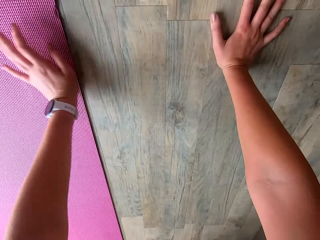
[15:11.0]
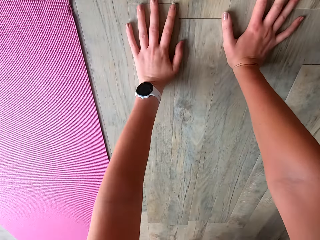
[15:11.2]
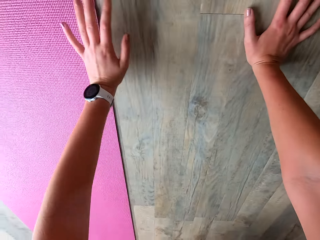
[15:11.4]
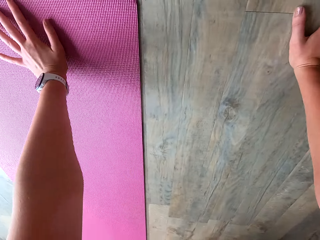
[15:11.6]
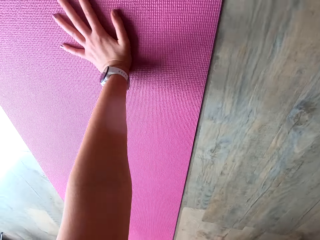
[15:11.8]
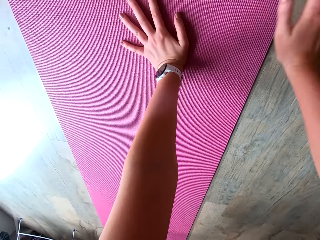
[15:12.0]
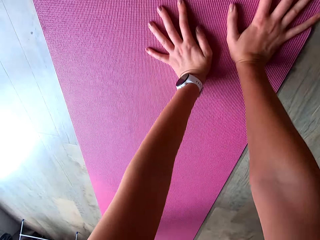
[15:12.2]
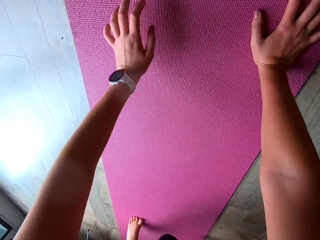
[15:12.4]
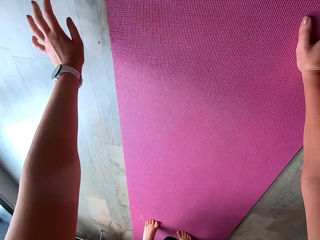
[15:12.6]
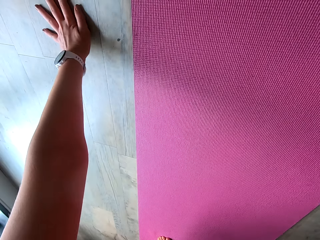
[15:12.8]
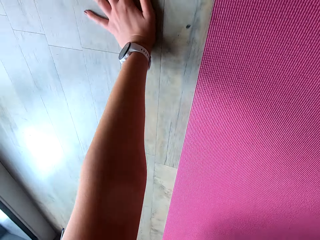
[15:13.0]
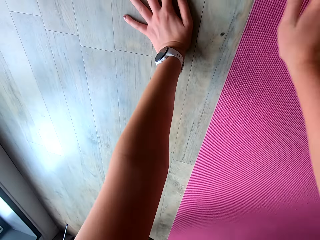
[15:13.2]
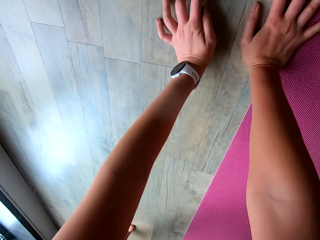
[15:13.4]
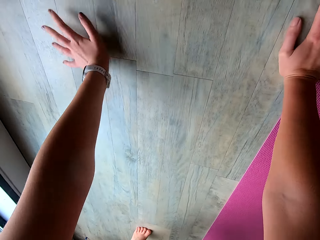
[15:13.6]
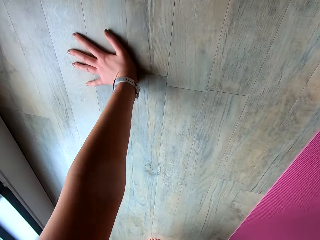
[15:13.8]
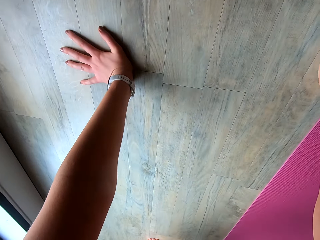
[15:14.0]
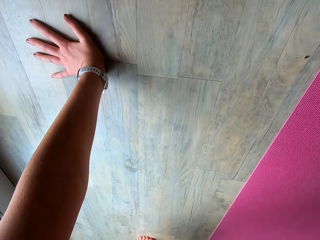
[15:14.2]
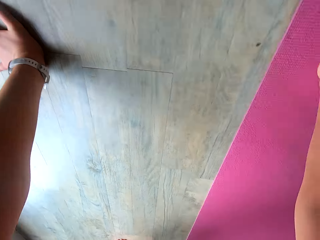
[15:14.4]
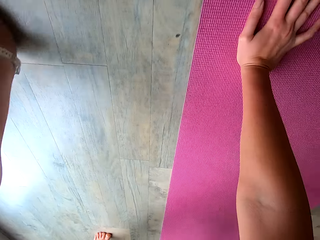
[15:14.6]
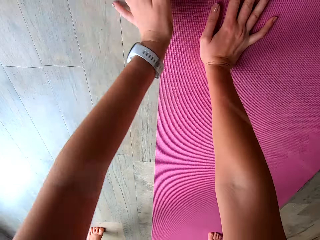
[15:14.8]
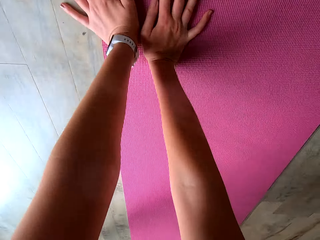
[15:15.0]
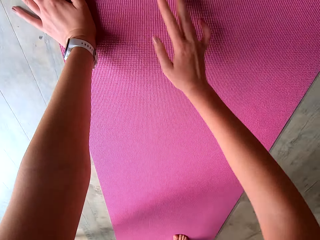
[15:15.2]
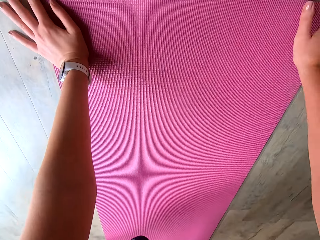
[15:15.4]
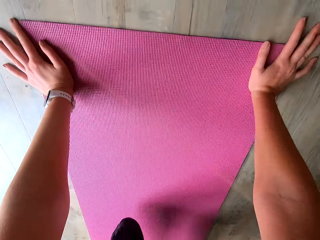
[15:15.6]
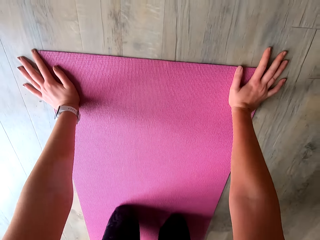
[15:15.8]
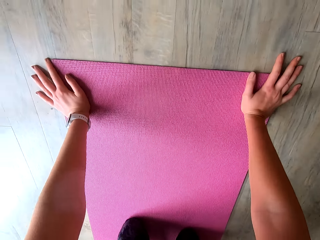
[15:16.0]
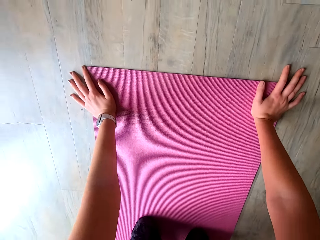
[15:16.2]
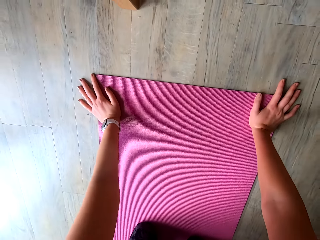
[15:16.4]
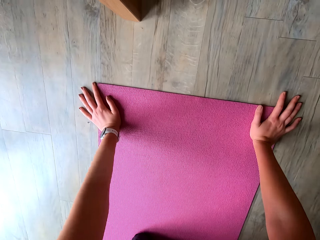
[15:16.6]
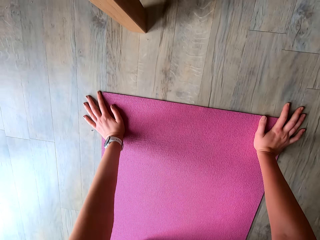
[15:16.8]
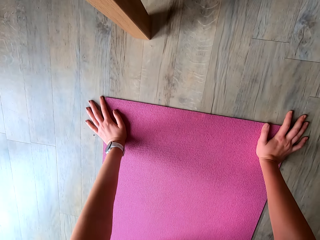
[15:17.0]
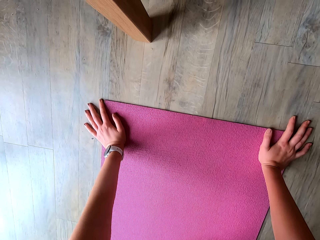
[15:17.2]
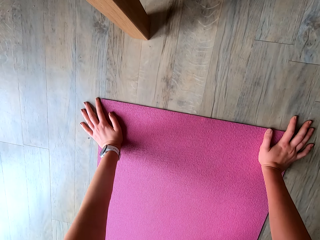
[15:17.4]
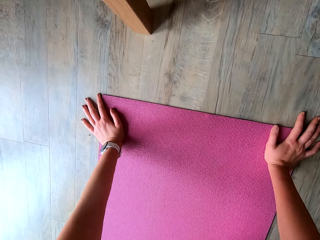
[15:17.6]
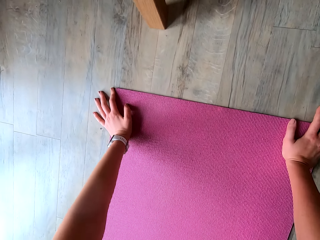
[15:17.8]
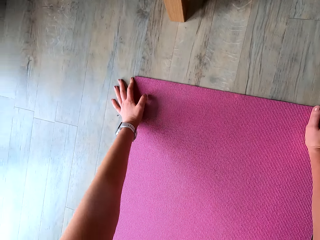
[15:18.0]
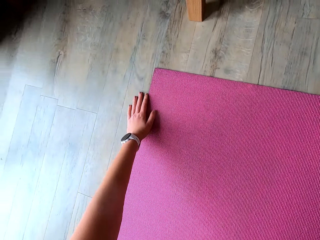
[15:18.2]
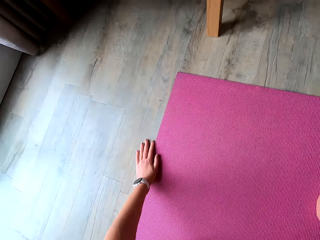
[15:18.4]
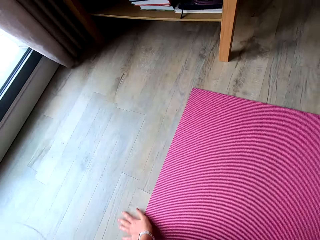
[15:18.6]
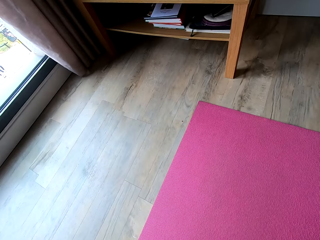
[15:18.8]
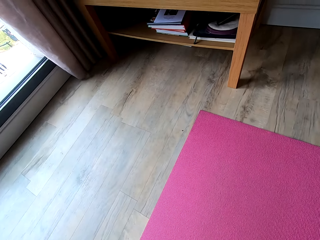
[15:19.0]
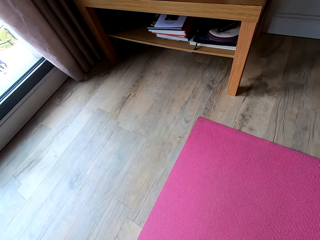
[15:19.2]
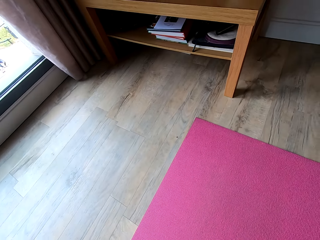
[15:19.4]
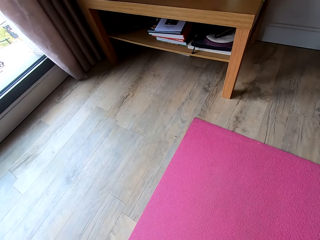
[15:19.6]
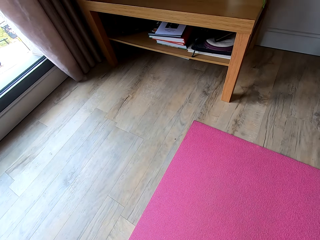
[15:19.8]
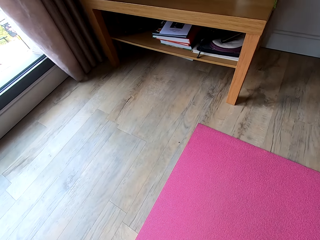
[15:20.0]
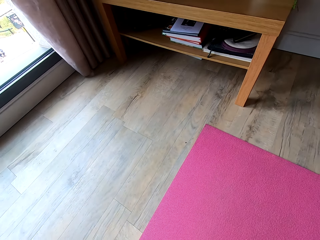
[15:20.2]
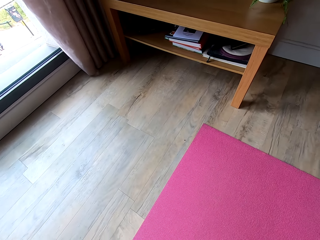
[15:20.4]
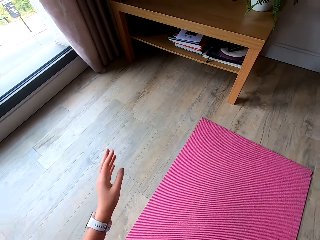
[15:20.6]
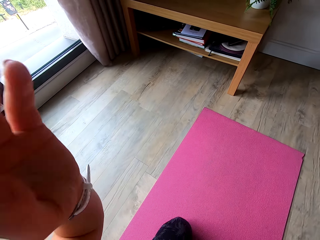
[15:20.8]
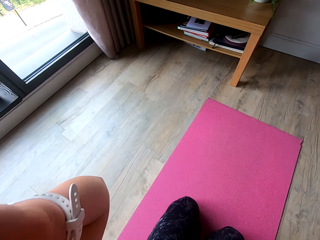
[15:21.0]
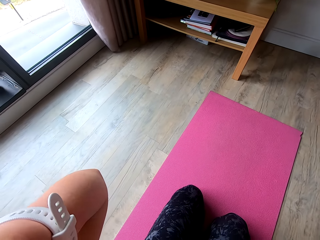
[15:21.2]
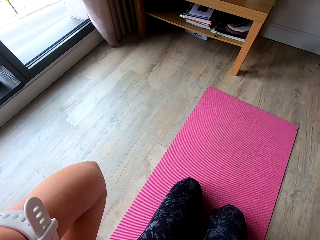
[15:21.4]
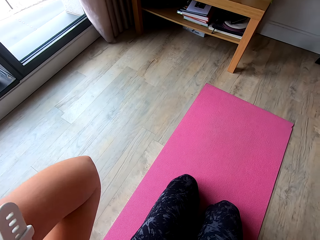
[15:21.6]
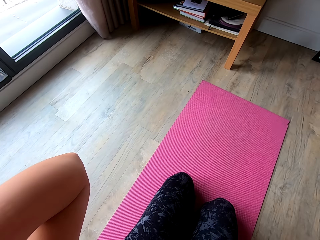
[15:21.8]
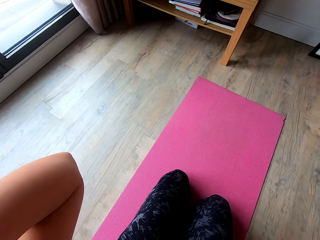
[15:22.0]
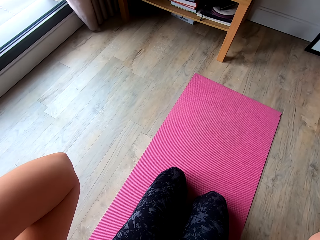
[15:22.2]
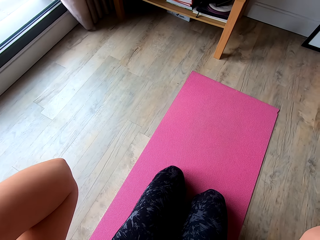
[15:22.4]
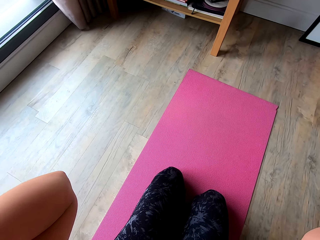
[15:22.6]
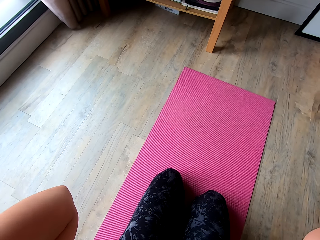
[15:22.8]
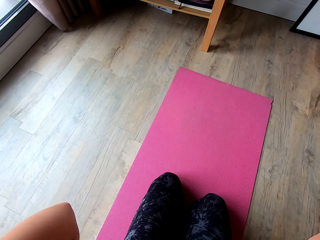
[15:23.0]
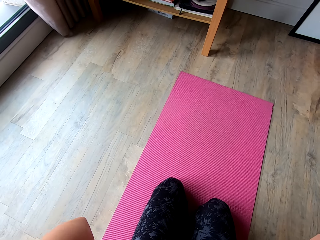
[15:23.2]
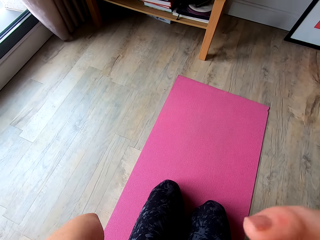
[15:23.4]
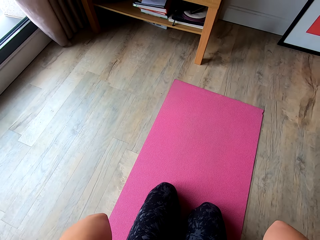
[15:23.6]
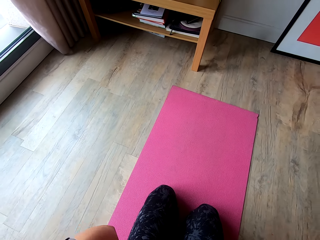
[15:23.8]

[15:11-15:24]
The camera wearer kneels on the yoga mat. She moves with her hands to the right side on the floor. She moves with her hands to the left side on the floor. She pauses. She lifts her hands. She adjusts the camera.

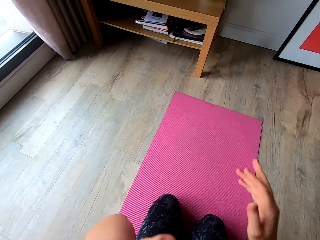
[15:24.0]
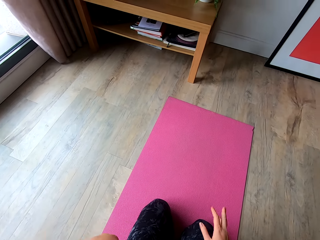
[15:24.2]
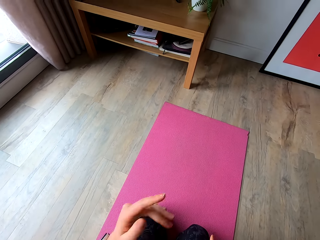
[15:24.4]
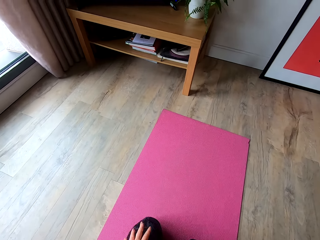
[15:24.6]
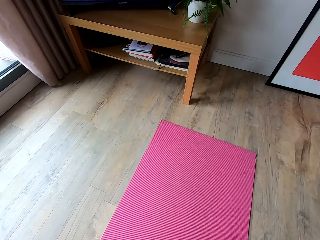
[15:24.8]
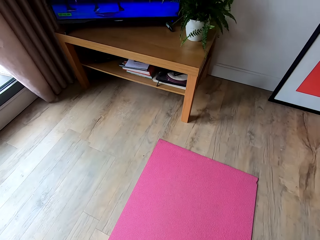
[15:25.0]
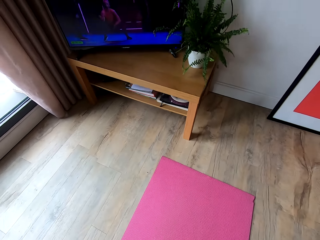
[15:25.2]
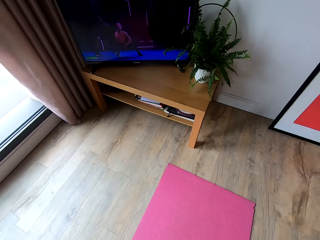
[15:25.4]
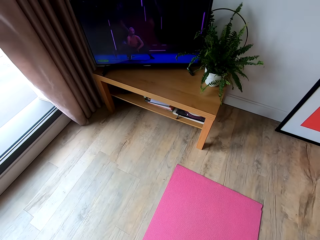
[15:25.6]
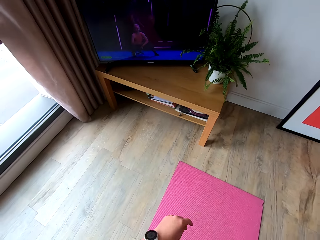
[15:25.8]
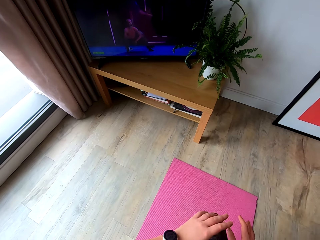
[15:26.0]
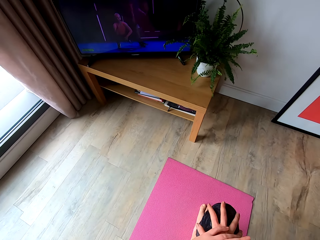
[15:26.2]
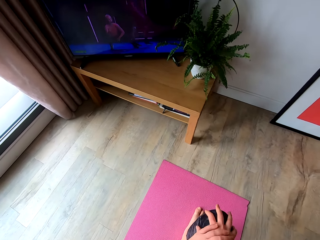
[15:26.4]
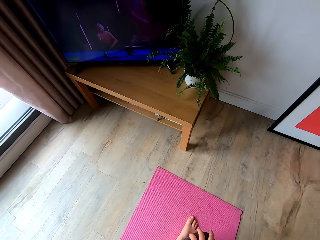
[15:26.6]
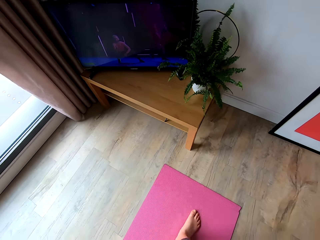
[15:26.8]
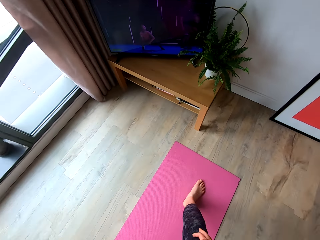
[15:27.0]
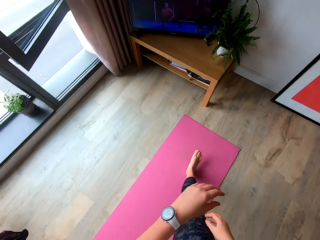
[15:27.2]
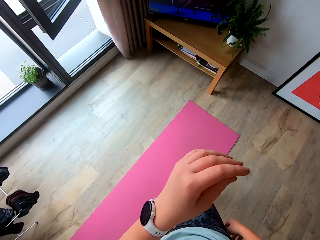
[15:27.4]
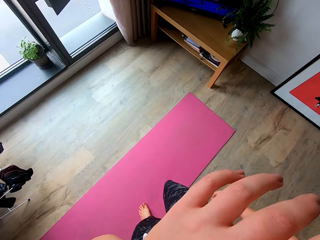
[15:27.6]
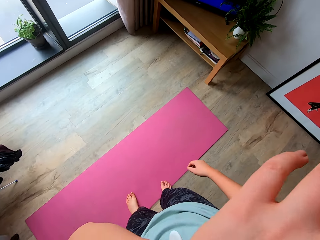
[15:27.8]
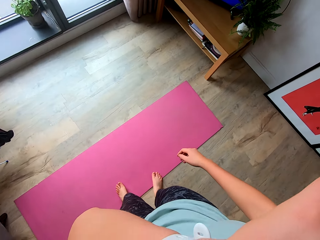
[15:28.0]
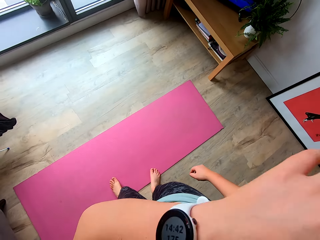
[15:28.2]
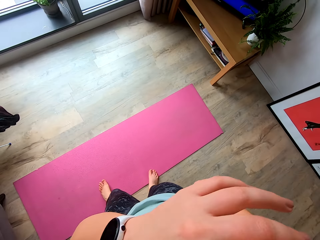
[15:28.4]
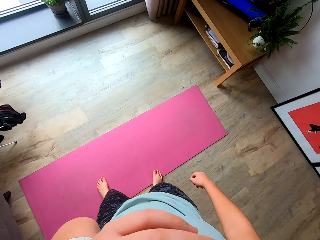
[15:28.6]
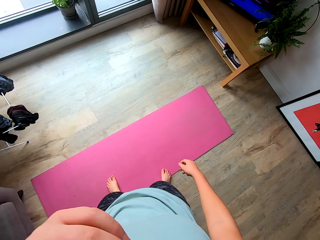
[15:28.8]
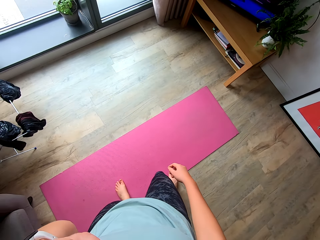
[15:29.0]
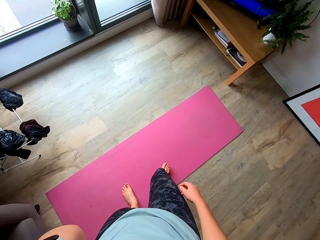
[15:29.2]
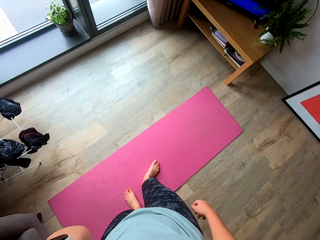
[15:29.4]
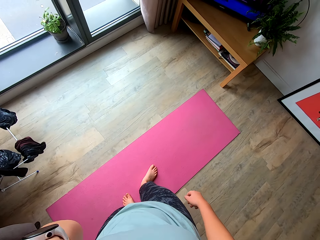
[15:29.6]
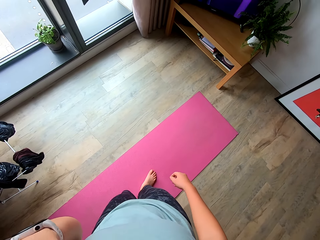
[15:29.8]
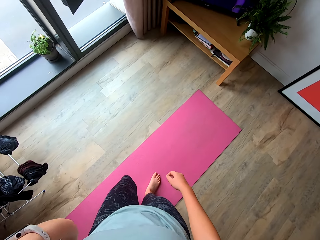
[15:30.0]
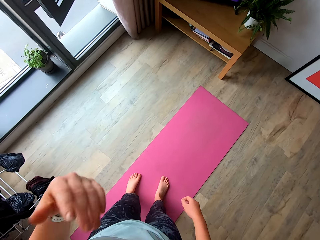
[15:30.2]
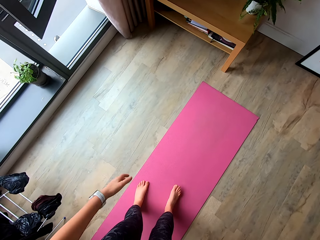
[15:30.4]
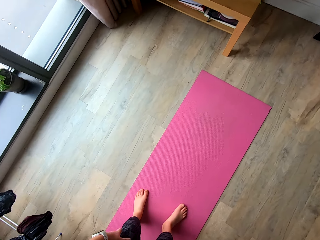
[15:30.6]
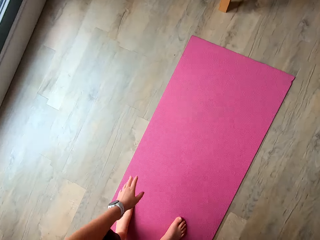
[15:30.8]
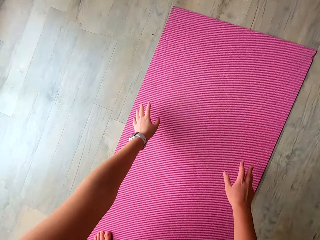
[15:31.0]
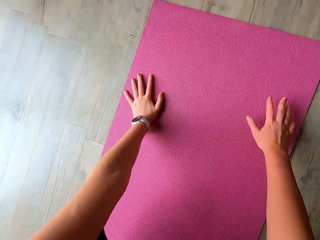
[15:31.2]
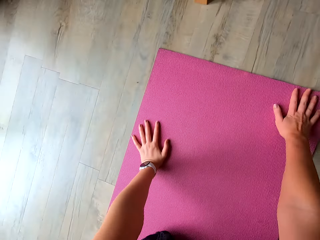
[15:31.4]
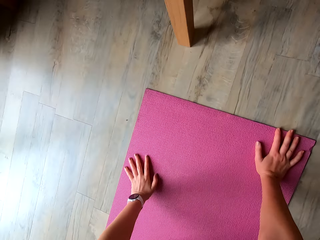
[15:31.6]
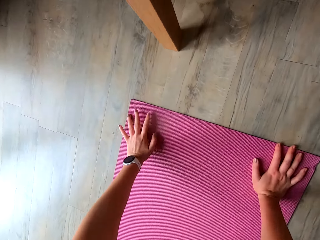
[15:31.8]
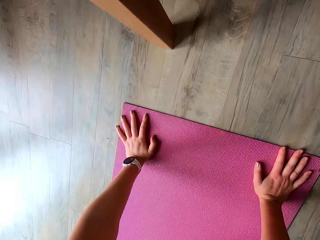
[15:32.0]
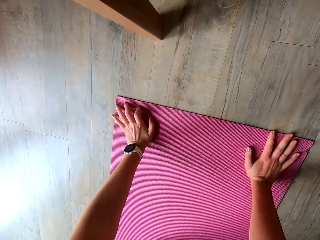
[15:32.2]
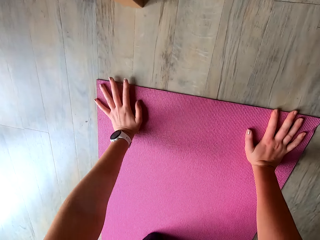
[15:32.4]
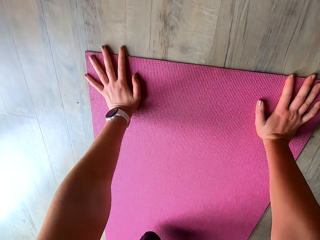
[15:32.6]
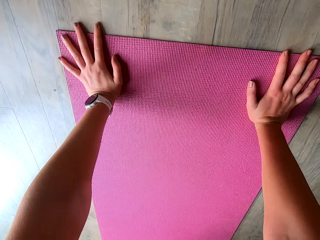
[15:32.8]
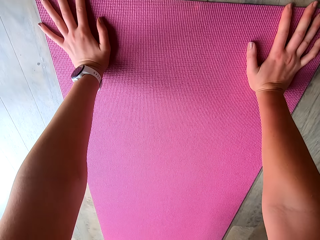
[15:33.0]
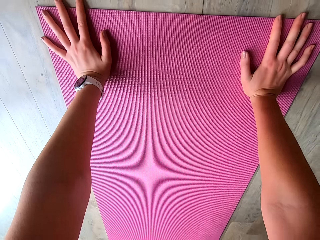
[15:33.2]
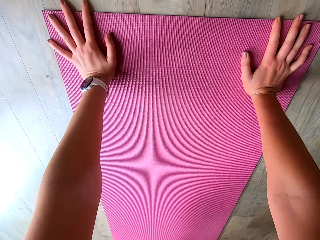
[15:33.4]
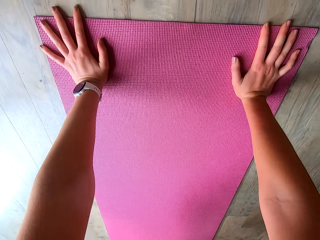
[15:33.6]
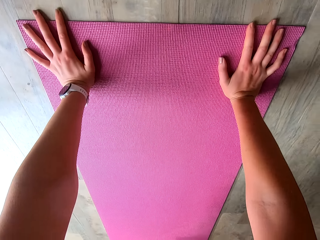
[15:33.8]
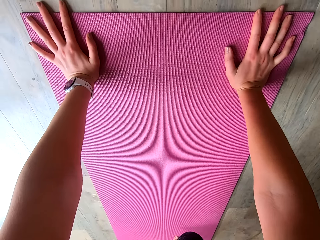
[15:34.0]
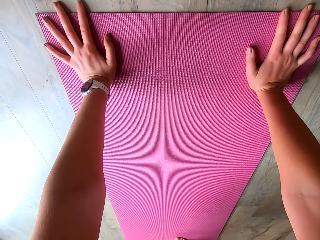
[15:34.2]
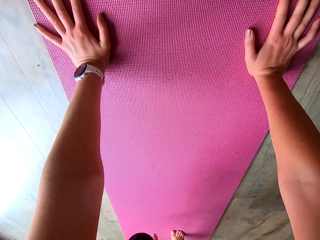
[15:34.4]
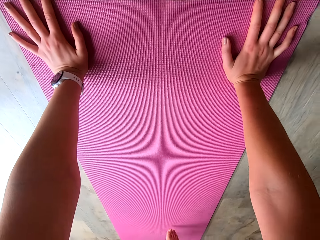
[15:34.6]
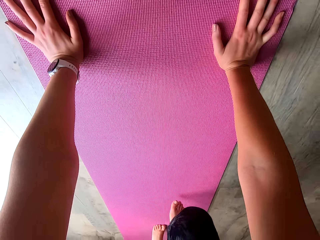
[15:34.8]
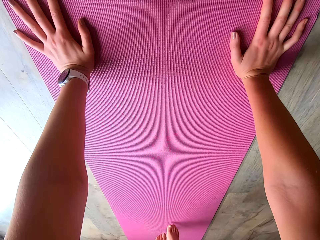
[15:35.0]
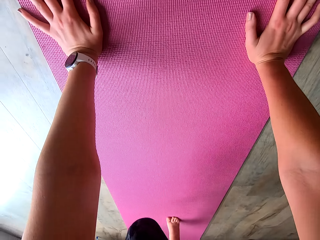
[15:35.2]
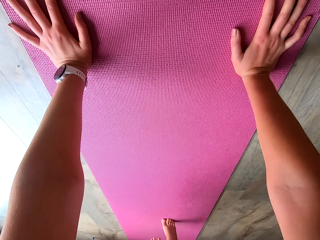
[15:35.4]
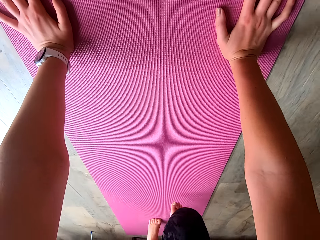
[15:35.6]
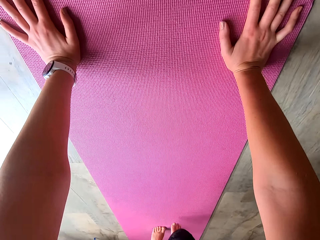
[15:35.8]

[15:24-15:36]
The camera wearer holds her thighs with her hands. She looks at the television. She stands up on the yoga mat. She touches her nose with her left hand. She lifts her hand. She touches the yoga mat with her hands. She works out in the room. She jumps on the yoga mat.
